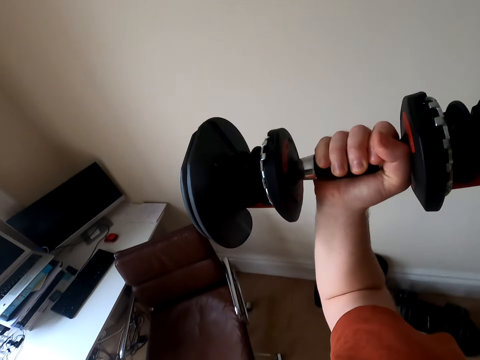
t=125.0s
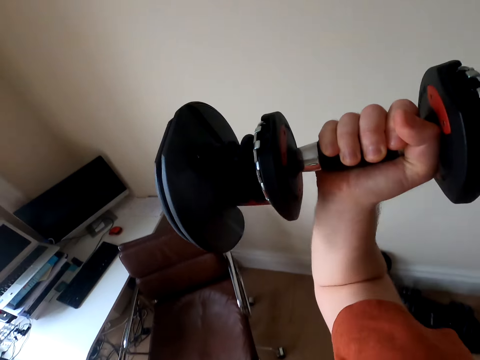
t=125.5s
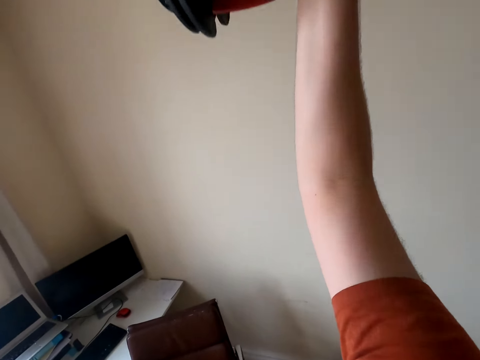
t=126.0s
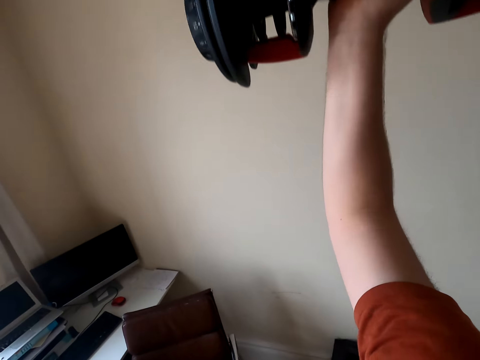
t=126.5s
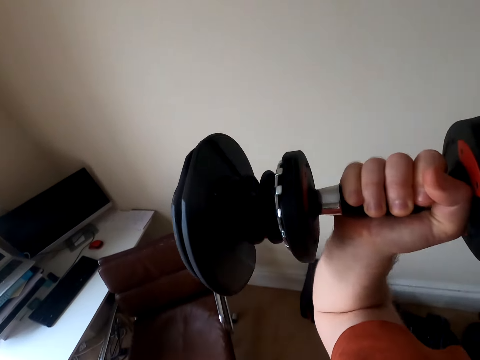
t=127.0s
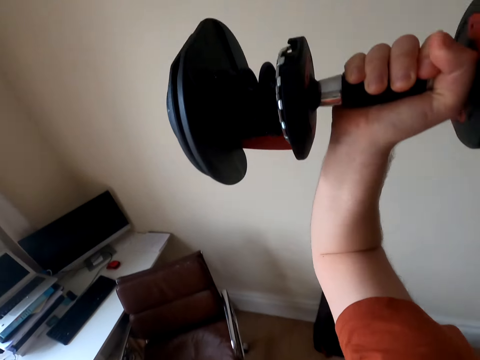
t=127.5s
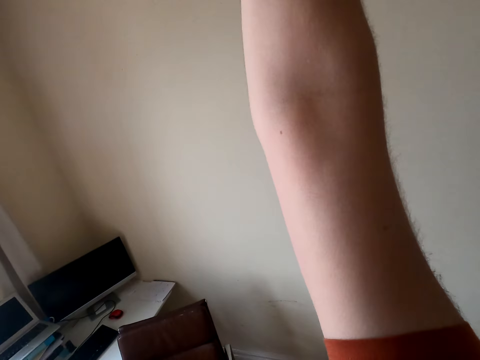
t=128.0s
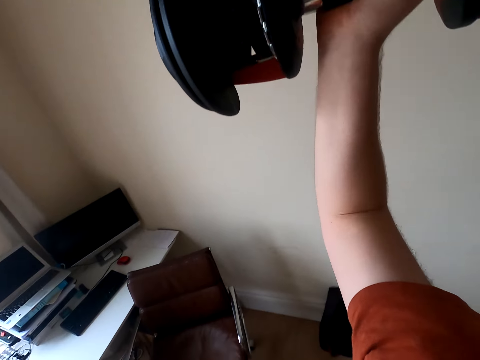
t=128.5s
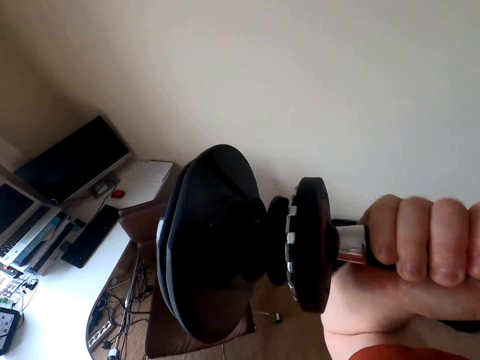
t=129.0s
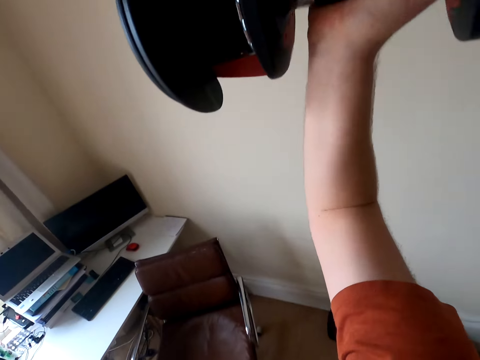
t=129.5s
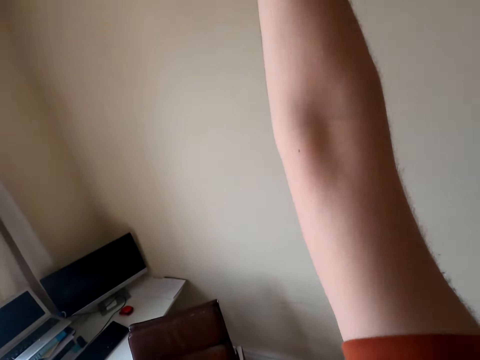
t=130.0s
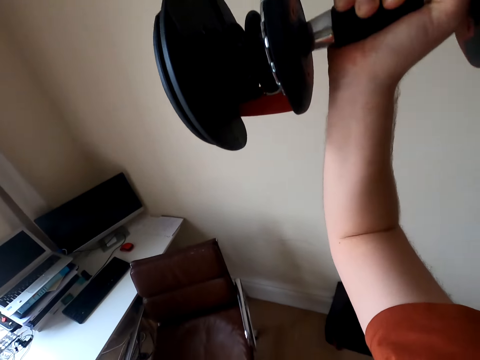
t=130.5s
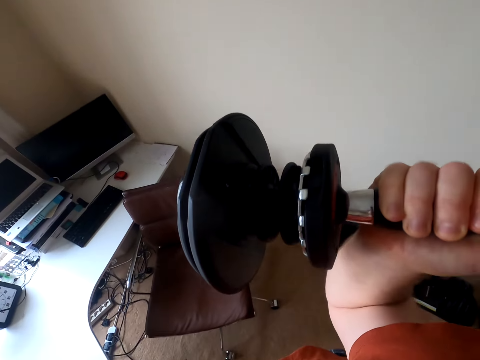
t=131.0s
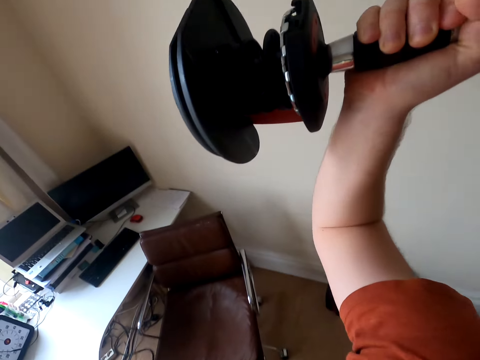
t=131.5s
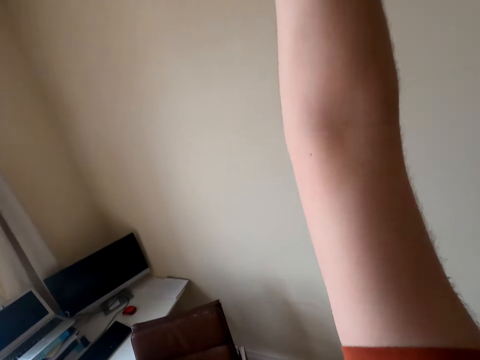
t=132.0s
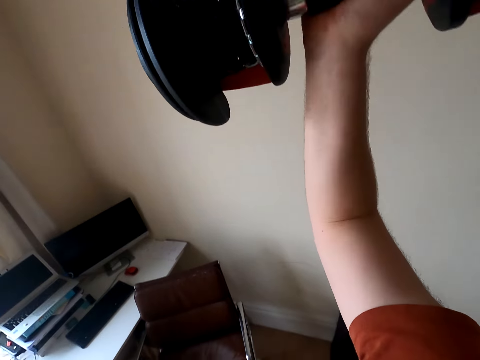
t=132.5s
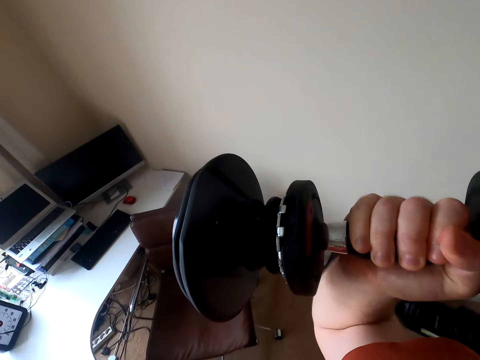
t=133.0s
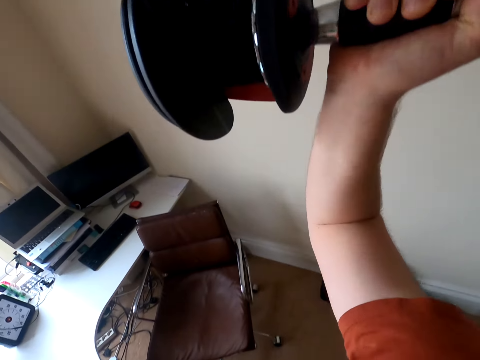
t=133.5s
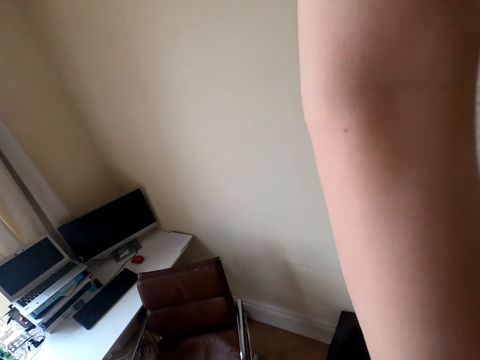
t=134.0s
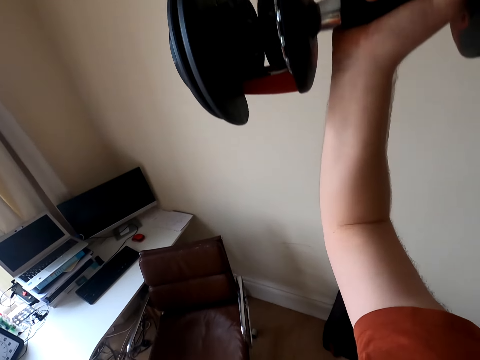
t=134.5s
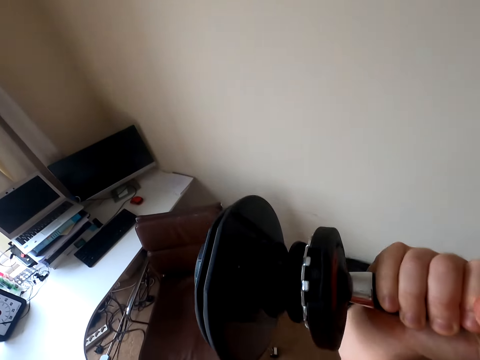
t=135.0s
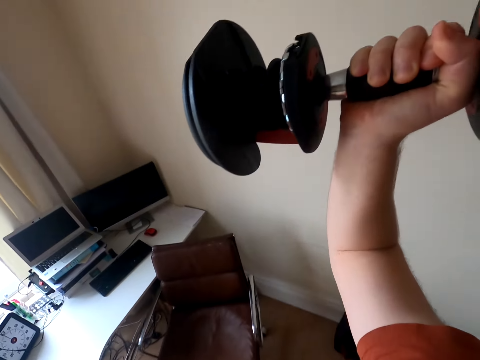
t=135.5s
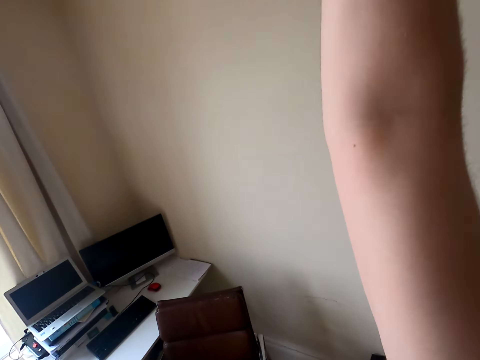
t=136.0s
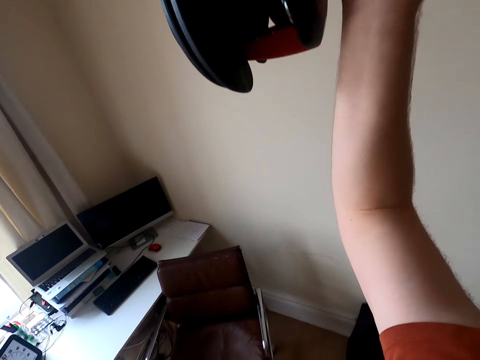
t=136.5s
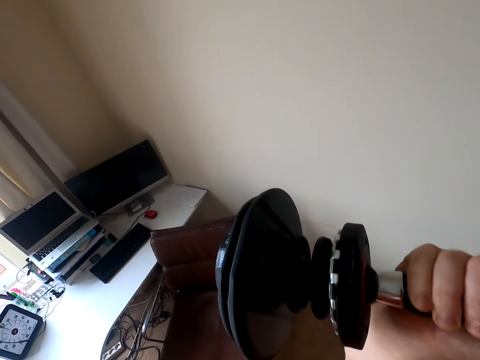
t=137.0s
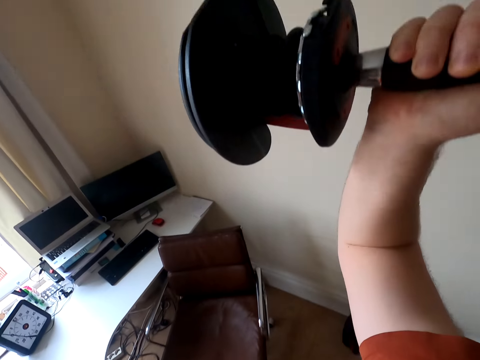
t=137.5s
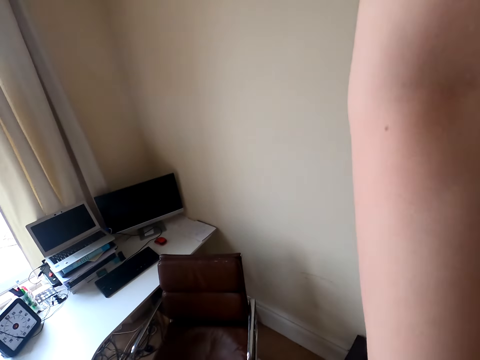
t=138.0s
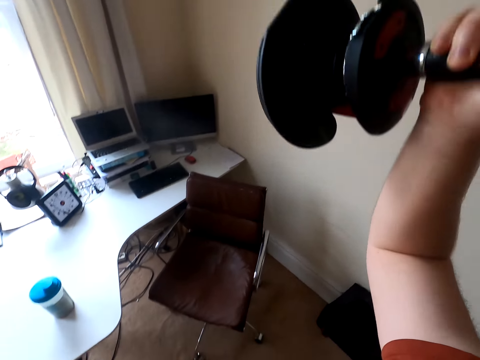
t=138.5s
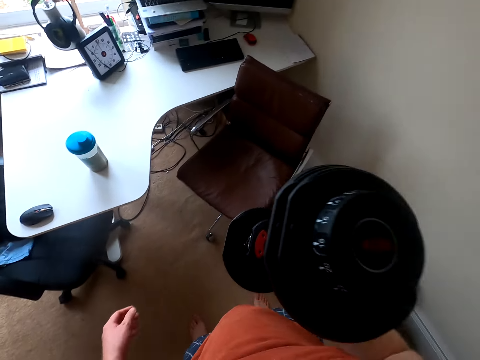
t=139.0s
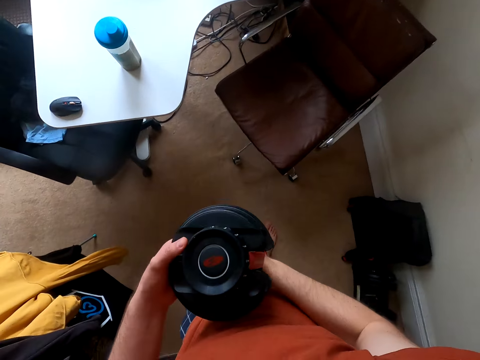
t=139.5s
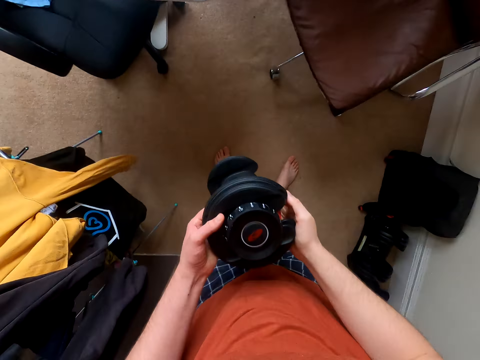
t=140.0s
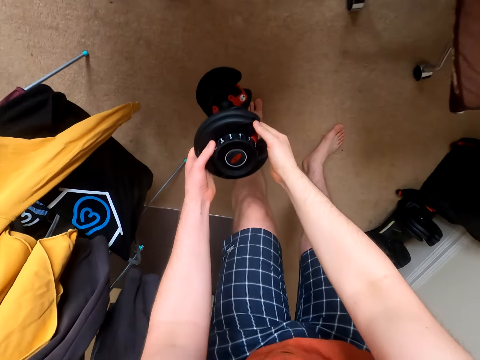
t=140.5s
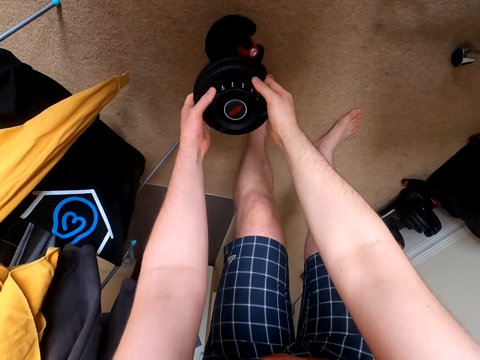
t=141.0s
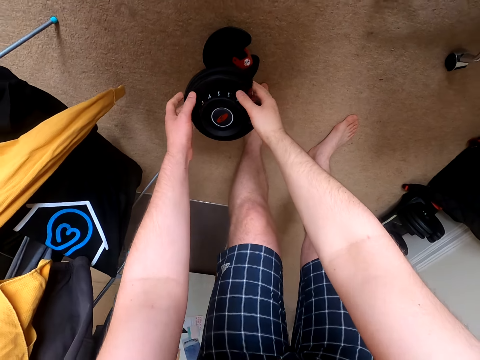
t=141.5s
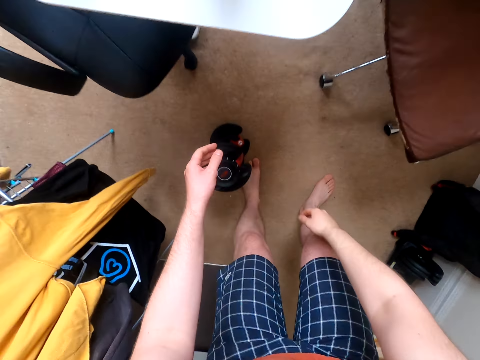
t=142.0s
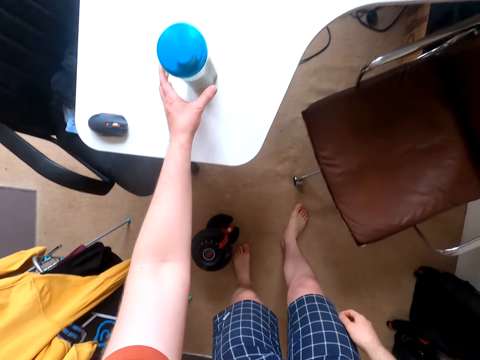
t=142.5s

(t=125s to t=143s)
The camera wearer puts the dumbbell down. They lift up the dumbbell. They put the dumbbell down. They lift up the dumbbell. They put the dumbbell down. They lift up the dumbbell. They put the dumbbell down. They lift up the dumbbell. They put the dumbbell down. They lift up the dumbbell. They put the dumbbell down. They lift up the dumbbell. They put the dumbbell down. They lift up the dumbbell. They put the dumbbell down.

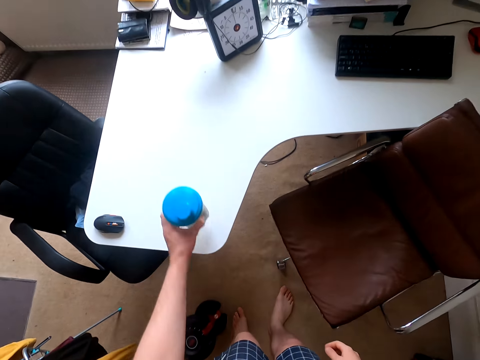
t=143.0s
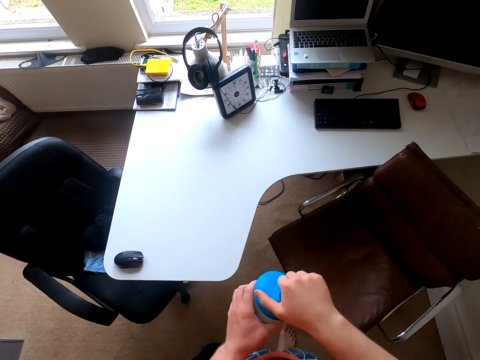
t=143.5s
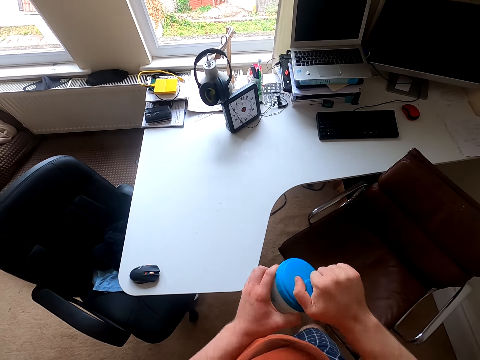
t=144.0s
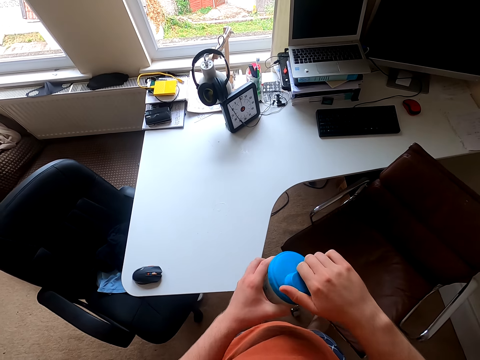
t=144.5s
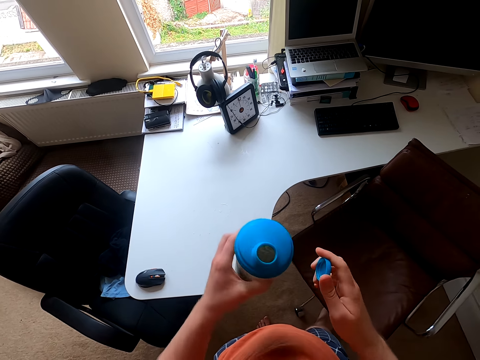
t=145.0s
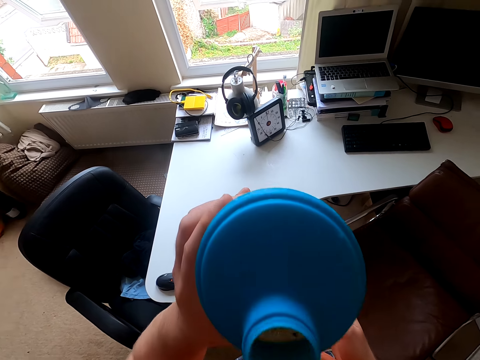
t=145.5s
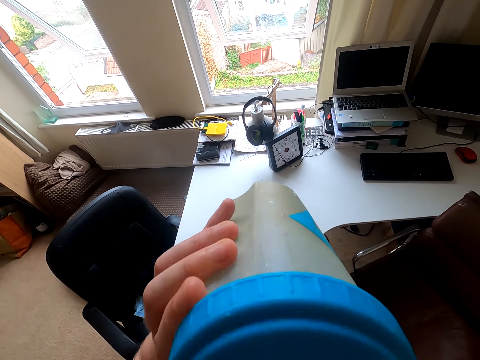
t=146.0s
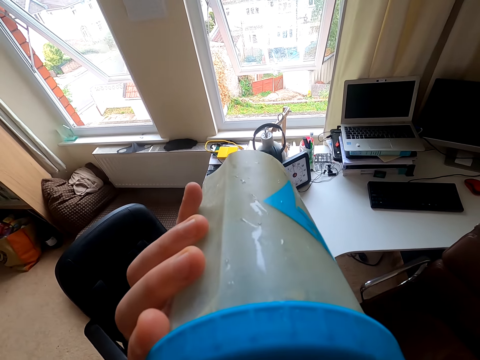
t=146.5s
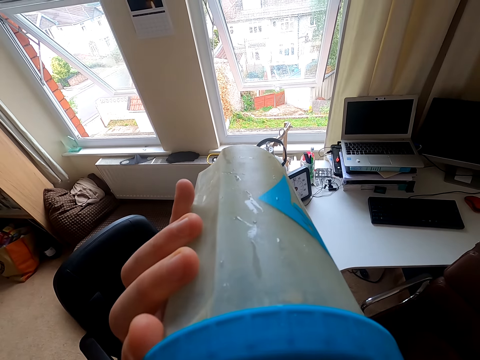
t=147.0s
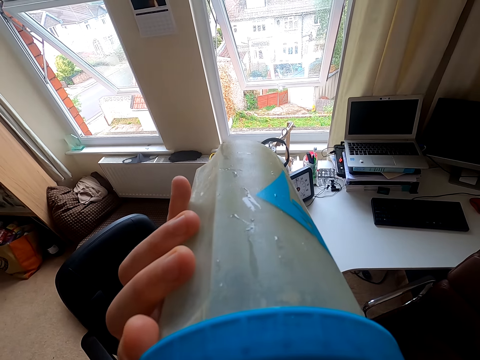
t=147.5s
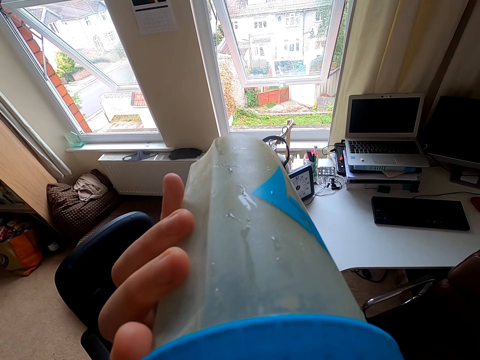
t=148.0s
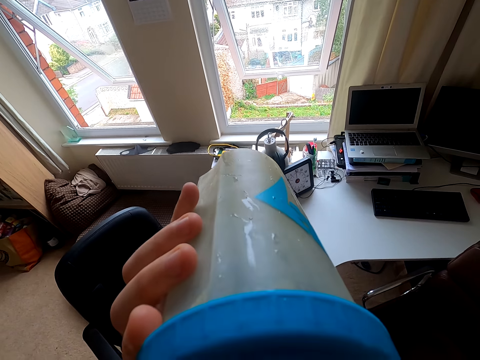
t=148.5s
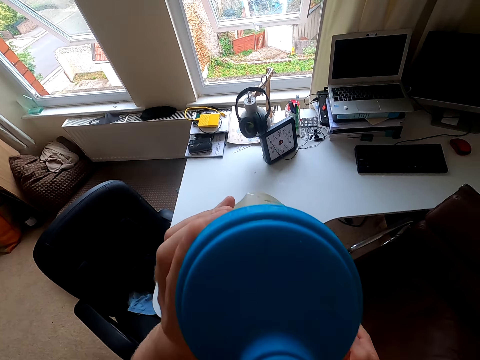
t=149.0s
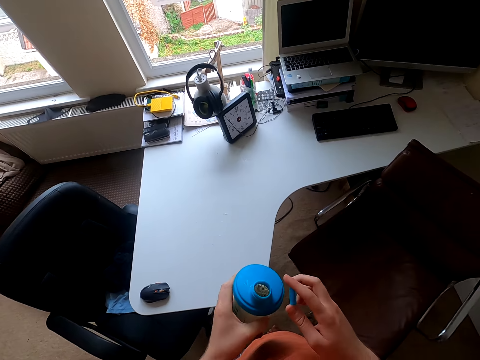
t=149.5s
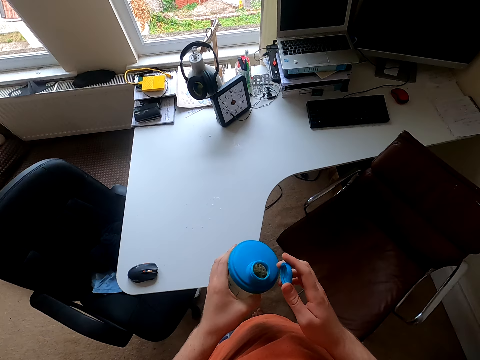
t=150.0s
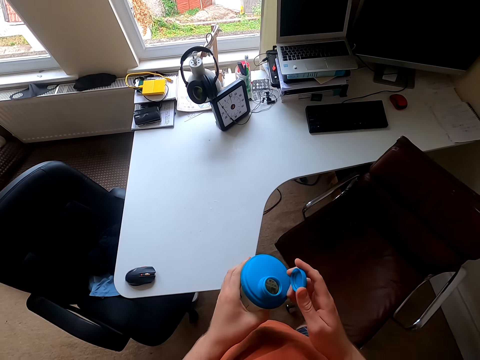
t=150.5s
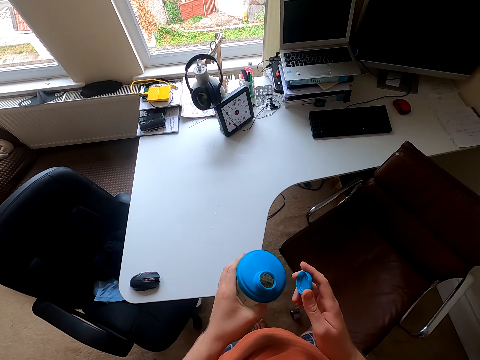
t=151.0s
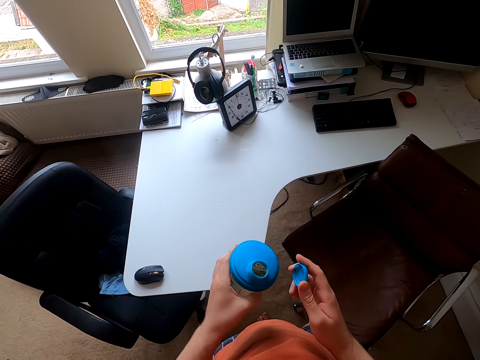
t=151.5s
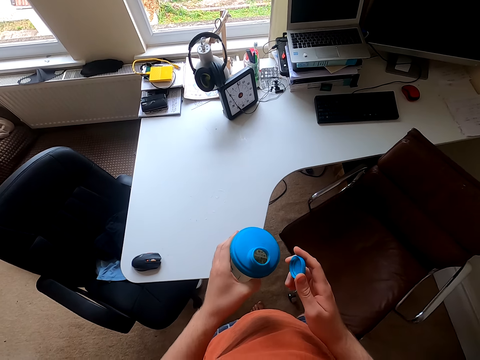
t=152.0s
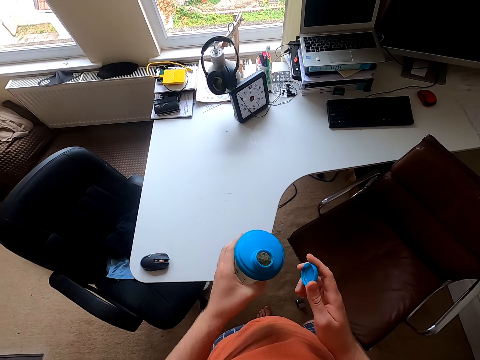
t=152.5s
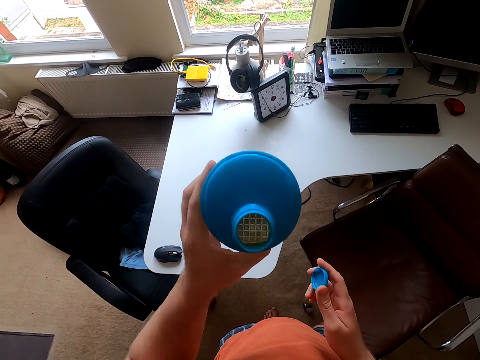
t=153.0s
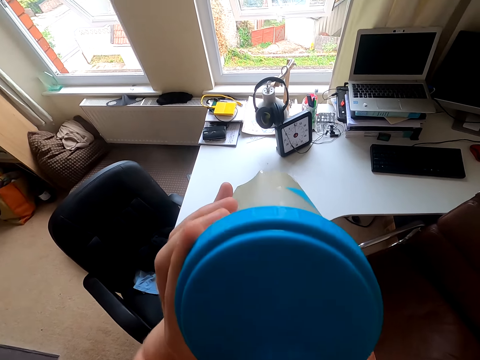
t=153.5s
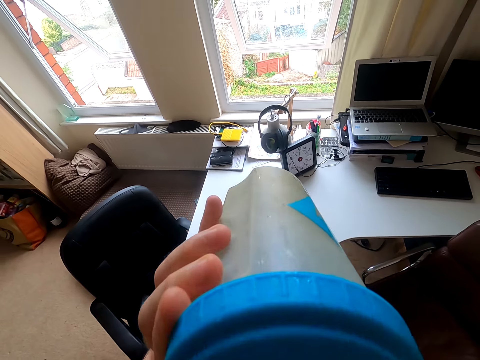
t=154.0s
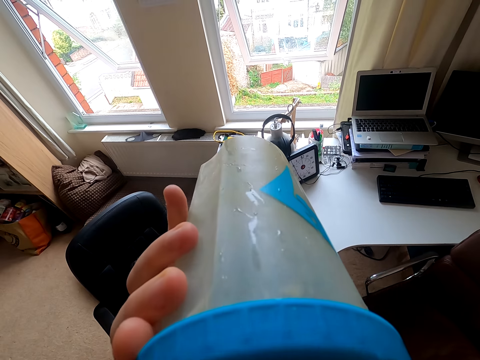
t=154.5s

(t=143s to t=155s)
The camera wearer takes a water bottle. They open the water bottle. They drink water. They put the bottle down. They cough. They lift up the bottle. They drink water.
